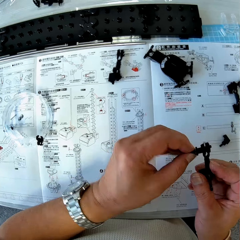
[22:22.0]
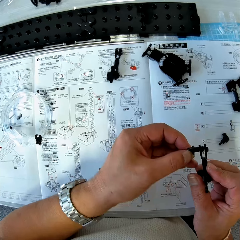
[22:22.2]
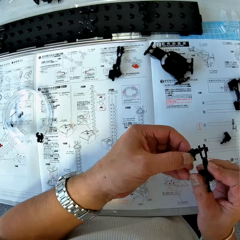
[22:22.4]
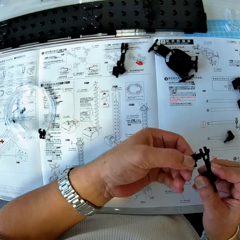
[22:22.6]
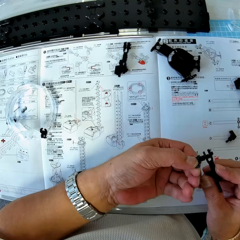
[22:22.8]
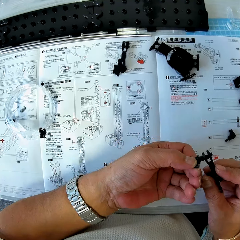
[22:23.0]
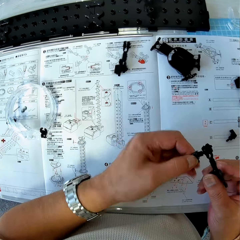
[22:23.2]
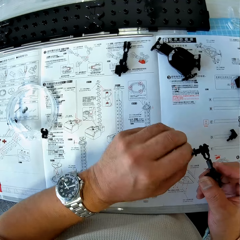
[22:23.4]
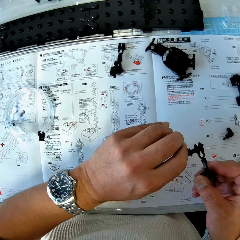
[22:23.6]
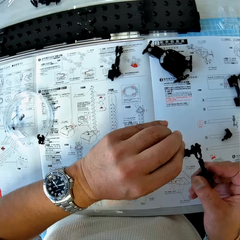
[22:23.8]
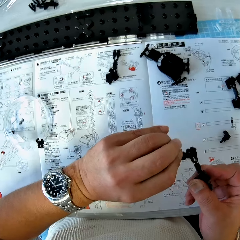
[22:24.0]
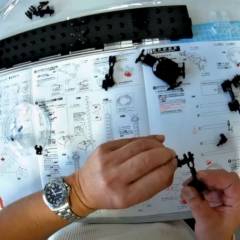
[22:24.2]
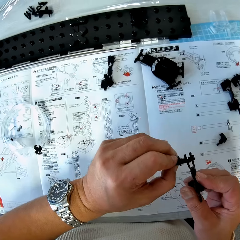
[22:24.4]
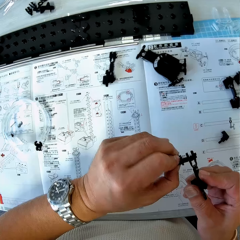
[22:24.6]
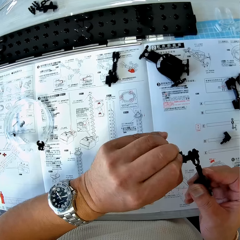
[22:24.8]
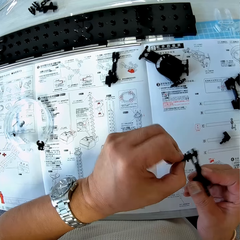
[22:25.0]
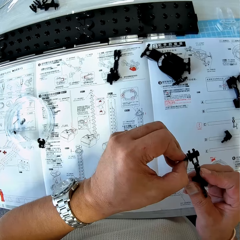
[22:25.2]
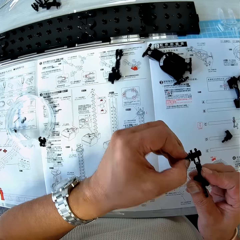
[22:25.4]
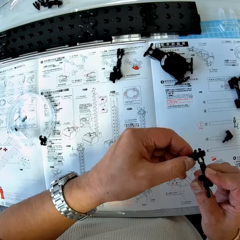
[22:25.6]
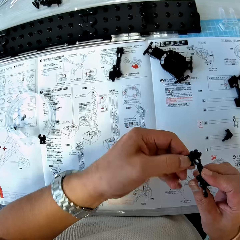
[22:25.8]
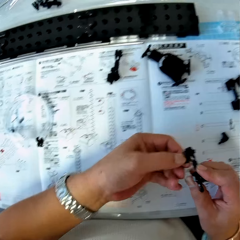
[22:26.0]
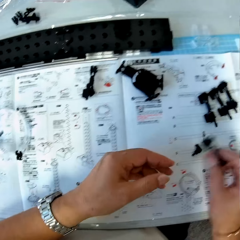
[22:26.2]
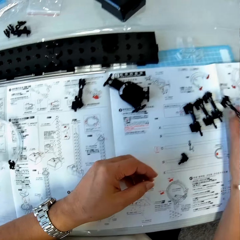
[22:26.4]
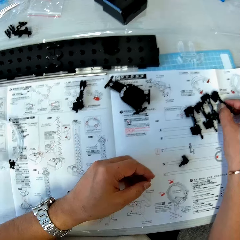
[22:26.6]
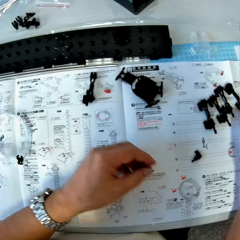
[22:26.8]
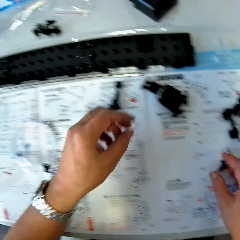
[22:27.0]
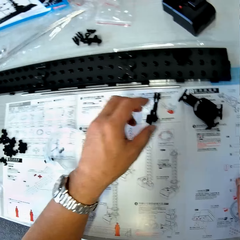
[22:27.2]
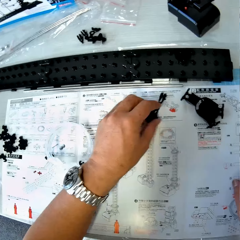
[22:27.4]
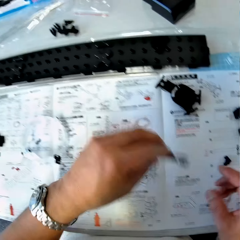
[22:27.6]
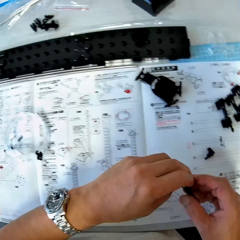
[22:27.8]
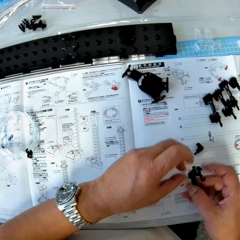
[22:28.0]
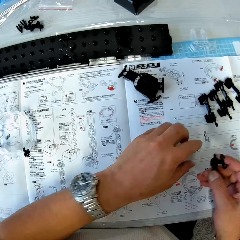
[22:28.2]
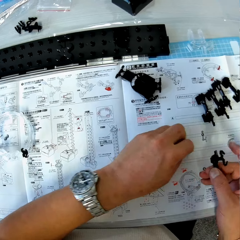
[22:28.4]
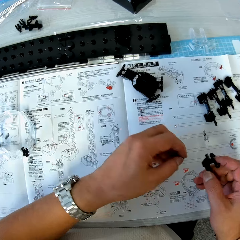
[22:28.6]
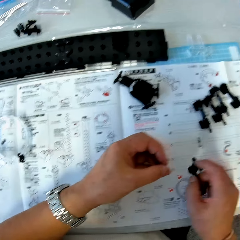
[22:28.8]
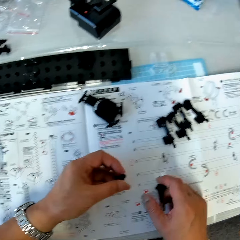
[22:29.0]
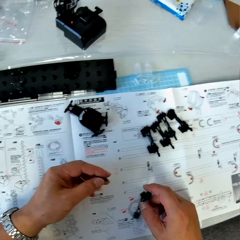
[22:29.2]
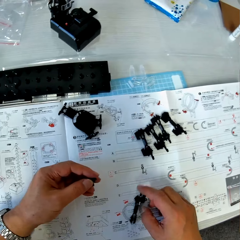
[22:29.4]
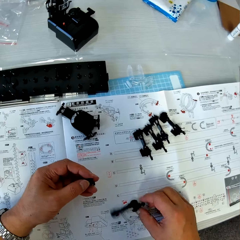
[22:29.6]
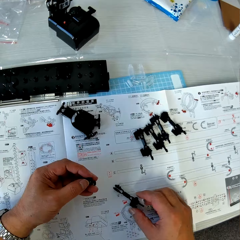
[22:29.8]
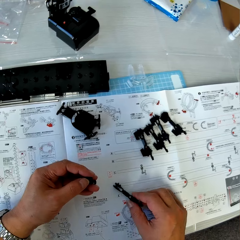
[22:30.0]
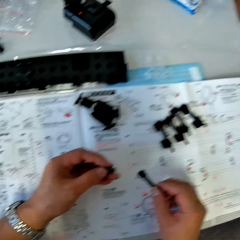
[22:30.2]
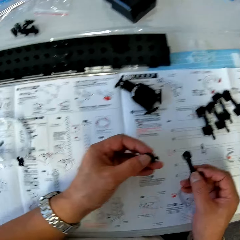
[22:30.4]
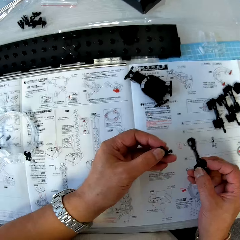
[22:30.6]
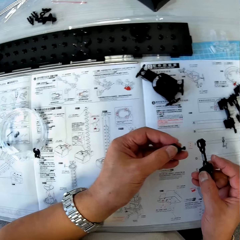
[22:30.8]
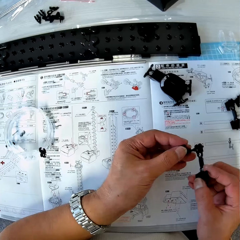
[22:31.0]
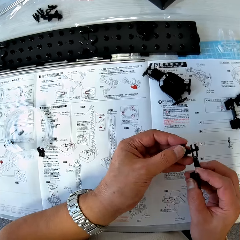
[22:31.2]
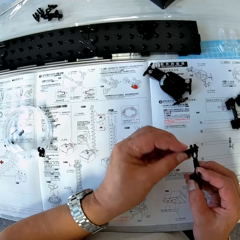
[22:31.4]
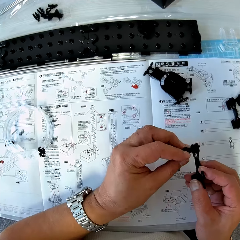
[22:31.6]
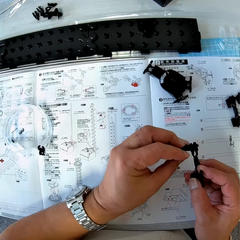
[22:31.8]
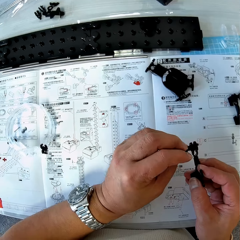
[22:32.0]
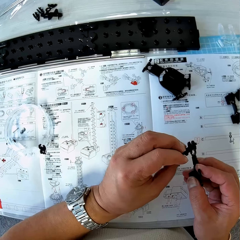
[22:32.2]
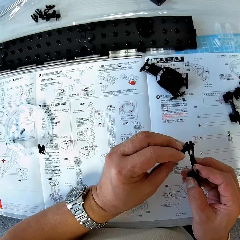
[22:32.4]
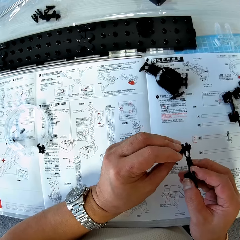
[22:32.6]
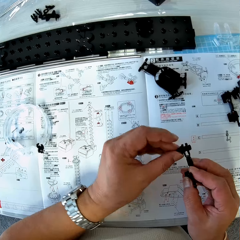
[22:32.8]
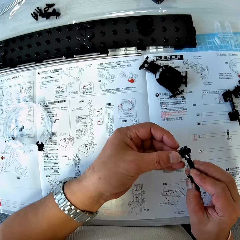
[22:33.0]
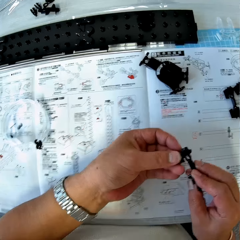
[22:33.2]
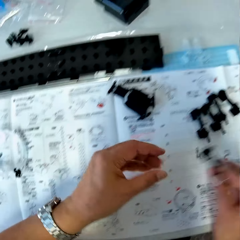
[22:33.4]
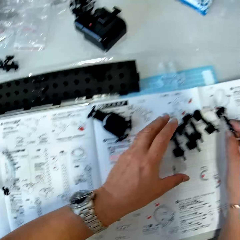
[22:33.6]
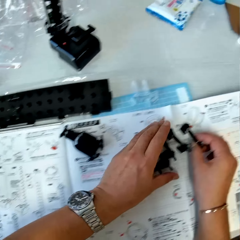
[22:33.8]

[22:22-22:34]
The camera wearer drops the coupled arm wrenches, arm holder, arm sheath and arm piece on the table. They pick up the coupled arm wrench, arm holder, arm sheath and arm piece from the table. They pick up an arm wrench from the table. They turn the coupled arm wrench, arm holder, arm sheath and arm piece on the table. They lift up the coupled arm wrench, arm holder, arm sheath and arm piece from the table. They fix the arm wrench to the coupled arm wrench, arm holder, arm sheath and arm piece.

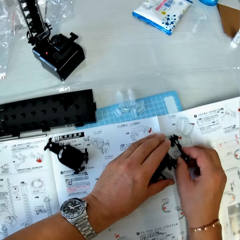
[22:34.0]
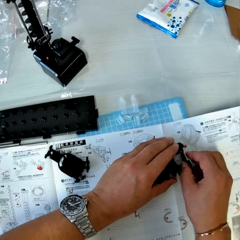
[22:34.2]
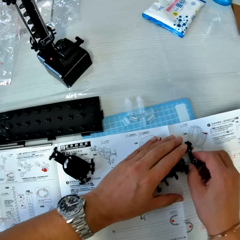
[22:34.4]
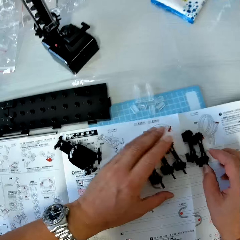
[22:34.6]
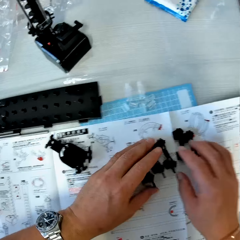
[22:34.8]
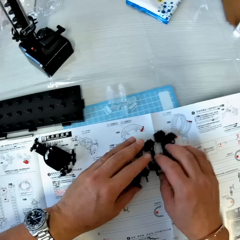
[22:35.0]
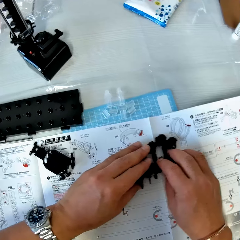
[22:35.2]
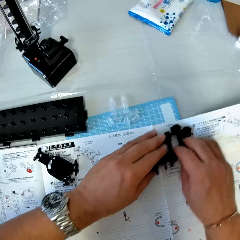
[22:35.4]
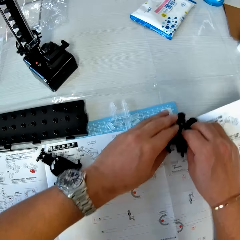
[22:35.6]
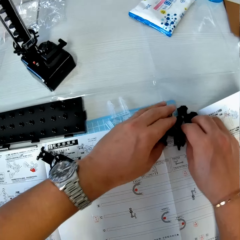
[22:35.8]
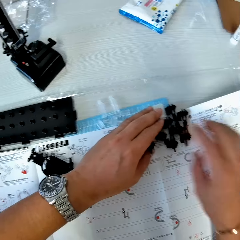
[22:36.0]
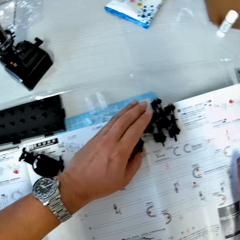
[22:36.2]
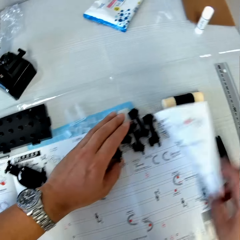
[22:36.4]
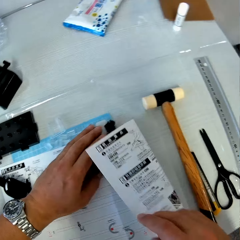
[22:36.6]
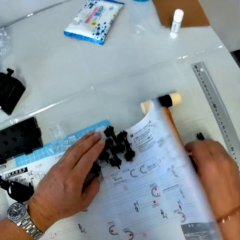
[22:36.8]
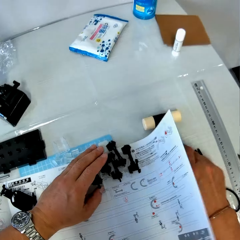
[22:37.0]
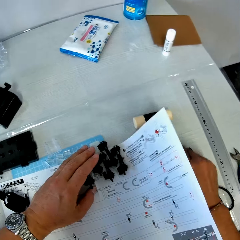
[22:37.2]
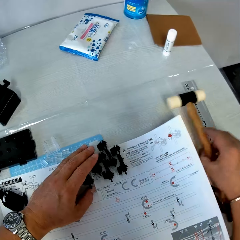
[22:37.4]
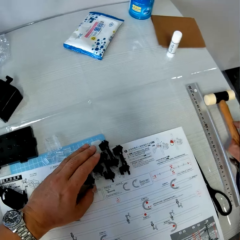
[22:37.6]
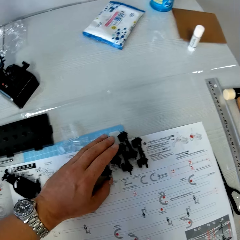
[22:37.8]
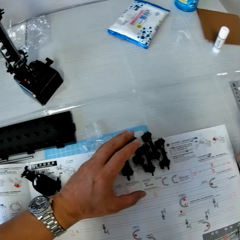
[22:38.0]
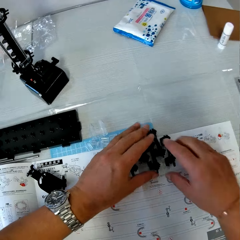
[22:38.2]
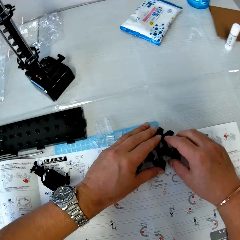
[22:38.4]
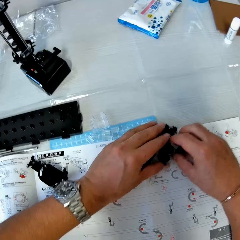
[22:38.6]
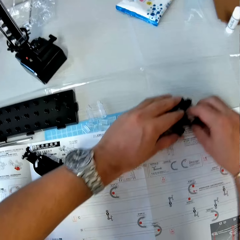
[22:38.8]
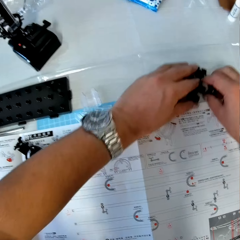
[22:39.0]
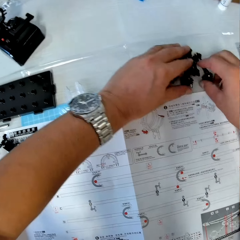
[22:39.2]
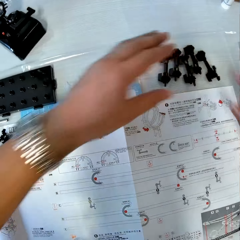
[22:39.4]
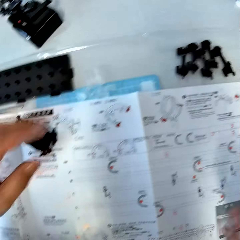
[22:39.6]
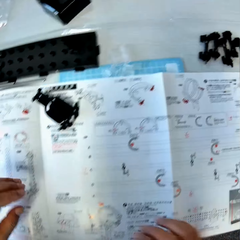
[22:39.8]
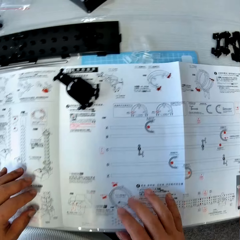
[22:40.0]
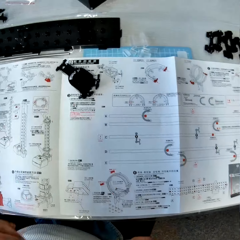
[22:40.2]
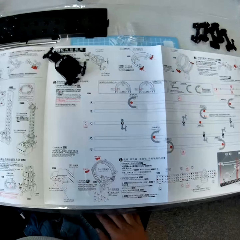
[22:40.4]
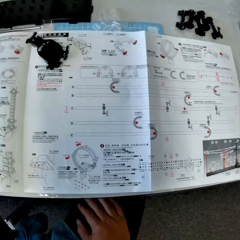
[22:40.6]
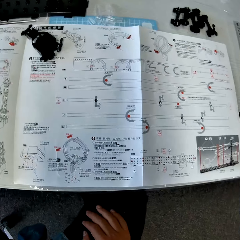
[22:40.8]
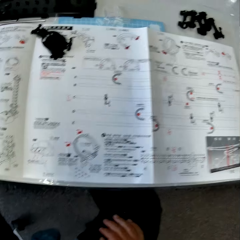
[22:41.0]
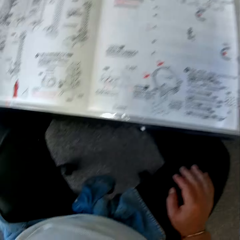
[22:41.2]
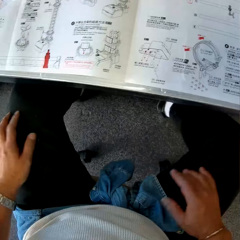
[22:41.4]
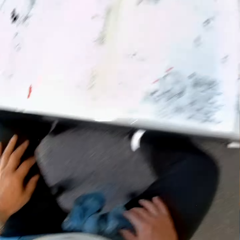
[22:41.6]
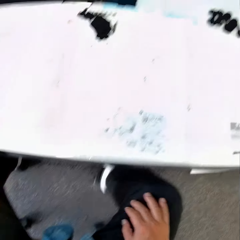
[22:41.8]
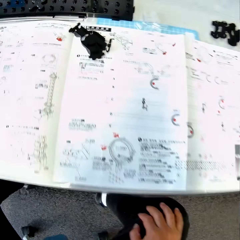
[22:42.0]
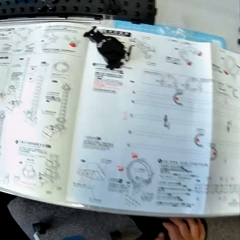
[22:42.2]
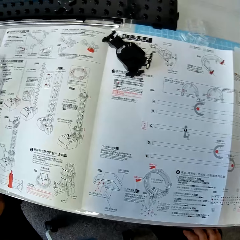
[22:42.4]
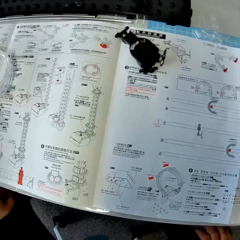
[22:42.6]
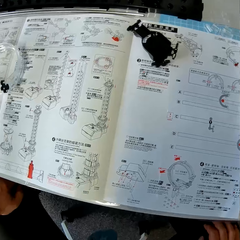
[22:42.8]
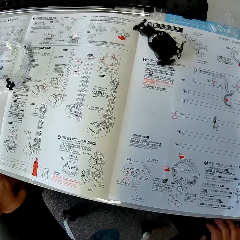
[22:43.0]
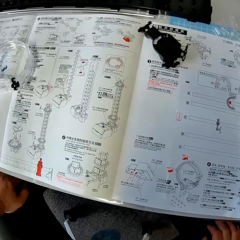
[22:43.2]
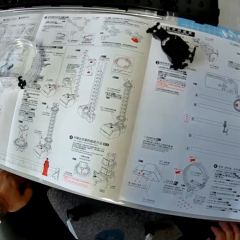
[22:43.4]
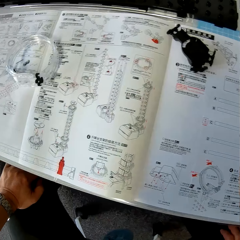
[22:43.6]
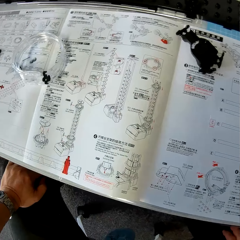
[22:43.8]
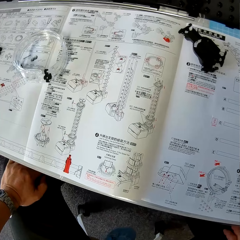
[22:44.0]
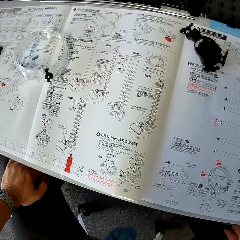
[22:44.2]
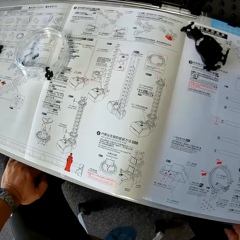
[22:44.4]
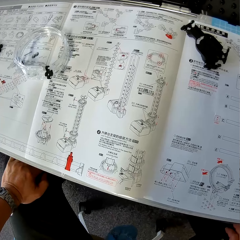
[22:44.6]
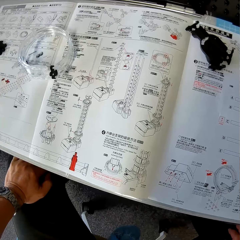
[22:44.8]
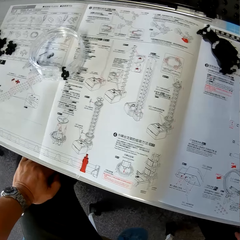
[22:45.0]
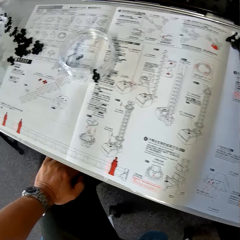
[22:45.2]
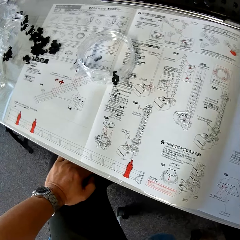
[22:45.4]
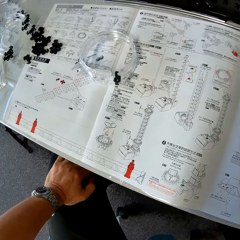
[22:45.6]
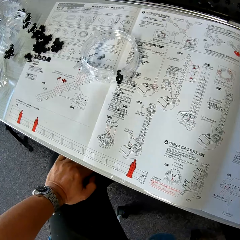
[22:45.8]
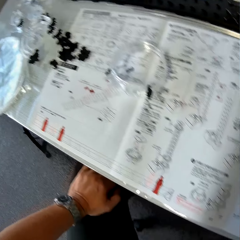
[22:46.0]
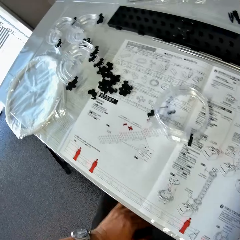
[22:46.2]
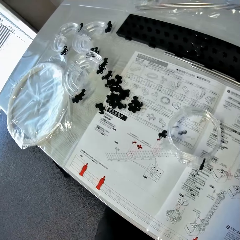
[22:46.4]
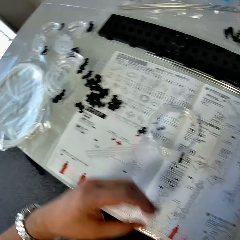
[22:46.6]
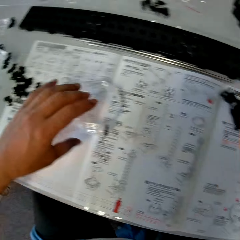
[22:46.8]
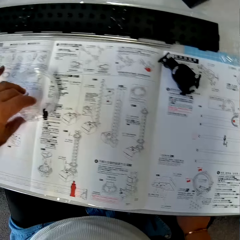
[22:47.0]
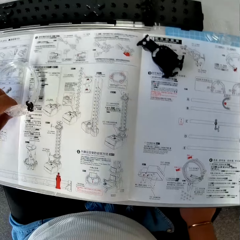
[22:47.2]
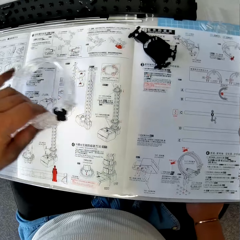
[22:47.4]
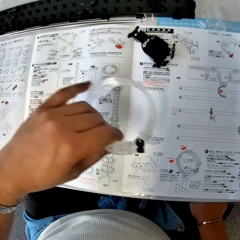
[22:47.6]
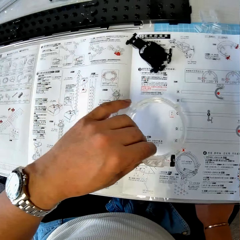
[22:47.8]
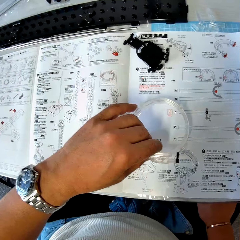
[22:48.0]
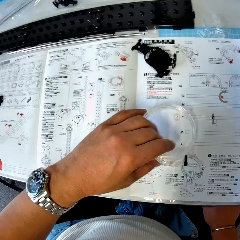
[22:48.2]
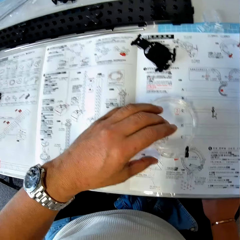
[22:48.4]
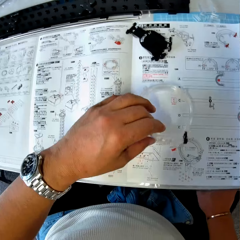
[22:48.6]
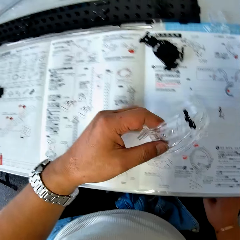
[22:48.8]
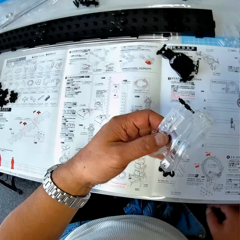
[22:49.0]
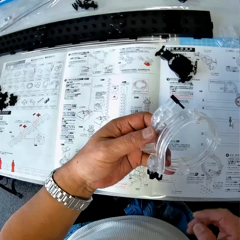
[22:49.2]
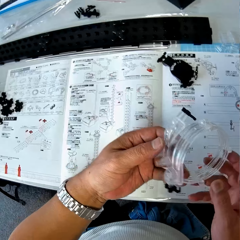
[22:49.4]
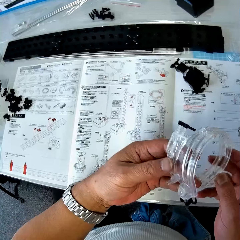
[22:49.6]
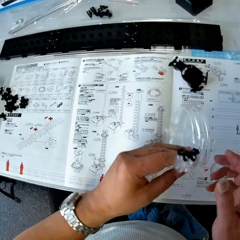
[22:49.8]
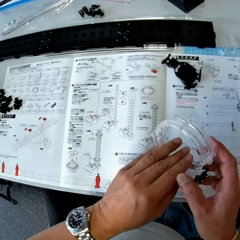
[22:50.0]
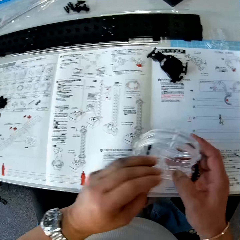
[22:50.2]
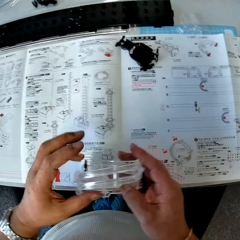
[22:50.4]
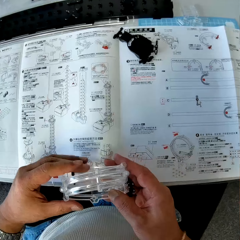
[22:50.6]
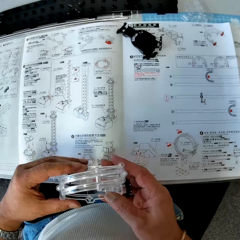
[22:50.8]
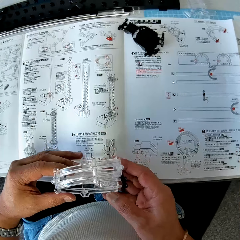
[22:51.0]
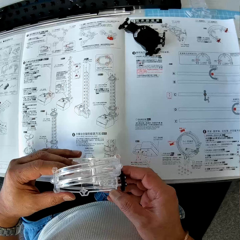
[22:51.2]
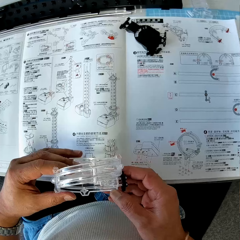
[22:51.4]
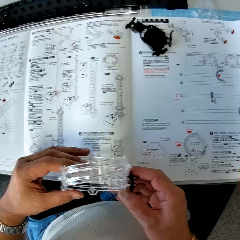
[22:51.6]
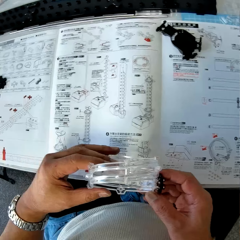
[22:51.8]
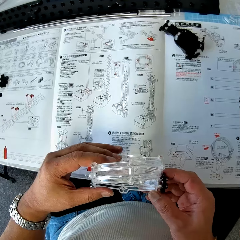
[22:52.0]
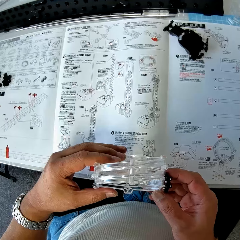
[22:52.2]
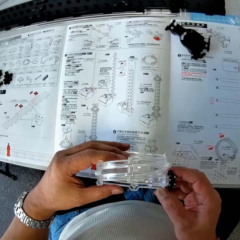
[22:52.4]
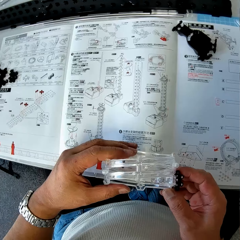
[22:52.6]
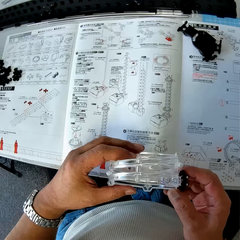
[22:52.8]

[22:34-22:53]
The camera wearer drops the coupled arm wrenches, arm holder, arm sheath and arm piece on the table. He moves all the coupled arm wrenches, arm holder, arm sheath and arm piece backward on the table. He turns over the instruction manual on the table. He moves a hammer sideways to his right on the table. He moves all the coupled arm wrenches, arm holder, arm sheath and arm piece backward on the table. He places his hands on his legs. He picks up a capsule ring or cylindrical model from the table with his left hand. He places the capsule ring on the table, picks up the capsule ring from the table and checks the capsule ring. He holds the cylindrical model with his hands. He looks at the paper manual.
